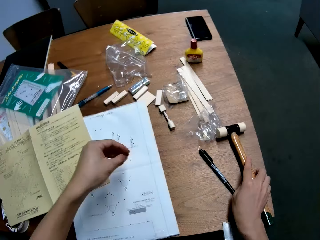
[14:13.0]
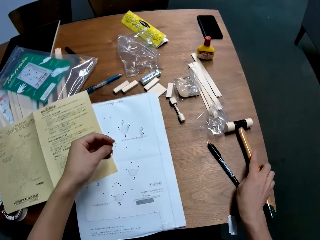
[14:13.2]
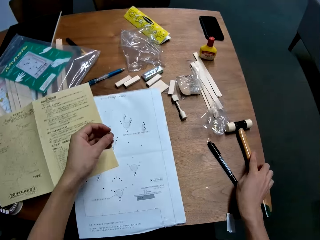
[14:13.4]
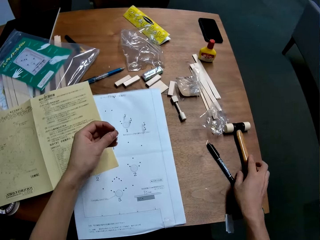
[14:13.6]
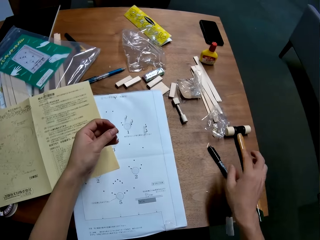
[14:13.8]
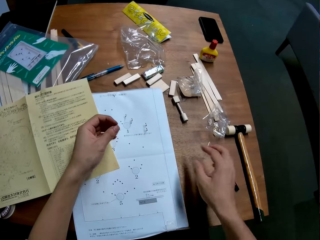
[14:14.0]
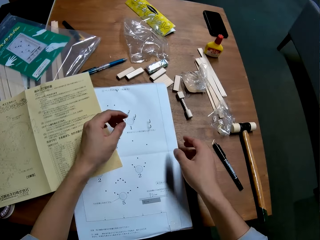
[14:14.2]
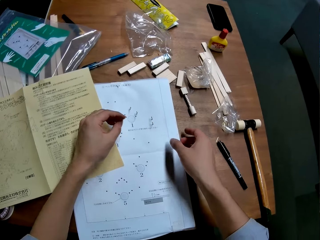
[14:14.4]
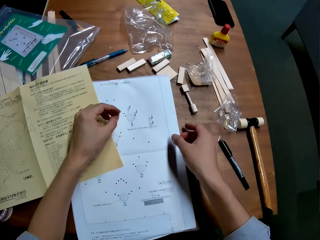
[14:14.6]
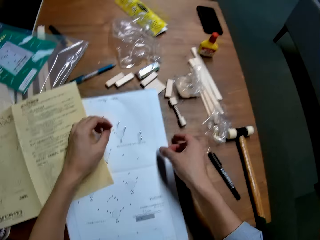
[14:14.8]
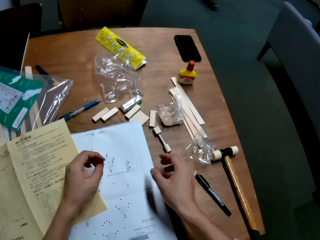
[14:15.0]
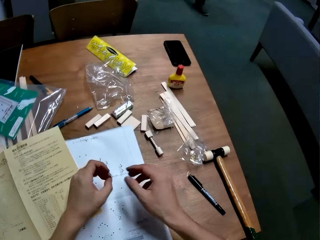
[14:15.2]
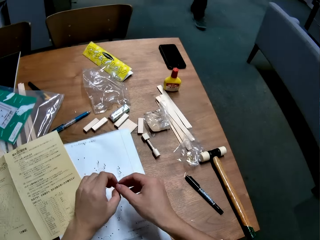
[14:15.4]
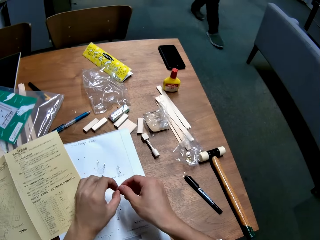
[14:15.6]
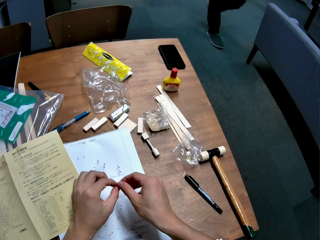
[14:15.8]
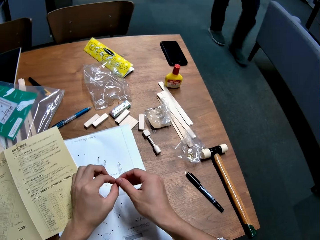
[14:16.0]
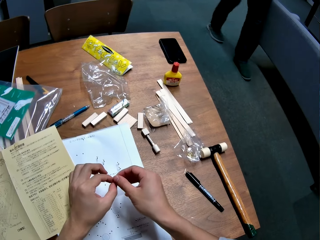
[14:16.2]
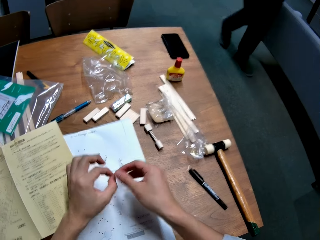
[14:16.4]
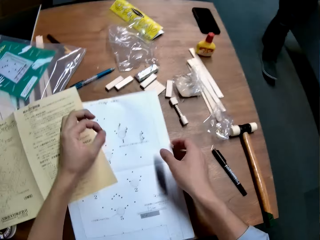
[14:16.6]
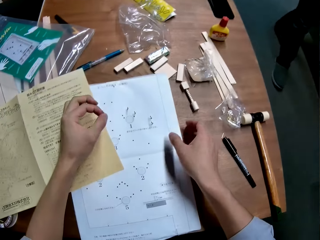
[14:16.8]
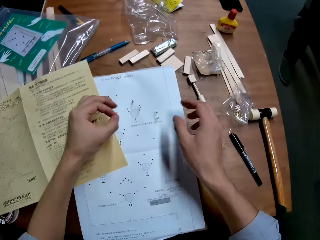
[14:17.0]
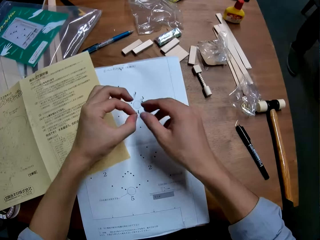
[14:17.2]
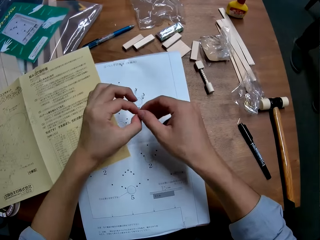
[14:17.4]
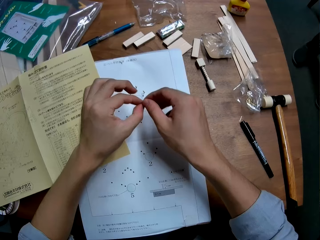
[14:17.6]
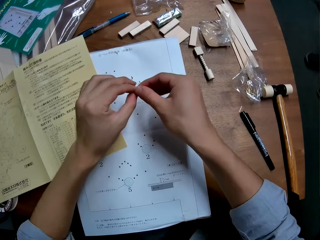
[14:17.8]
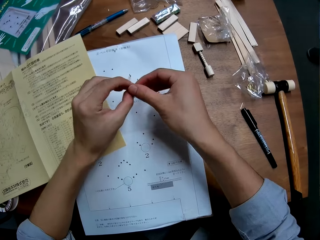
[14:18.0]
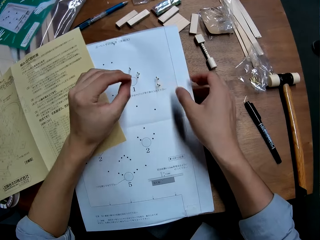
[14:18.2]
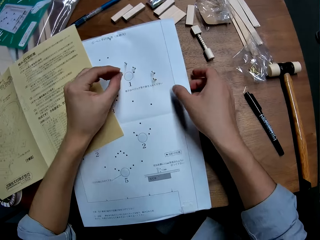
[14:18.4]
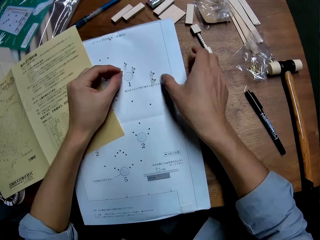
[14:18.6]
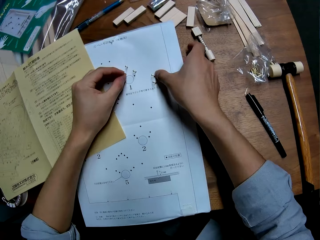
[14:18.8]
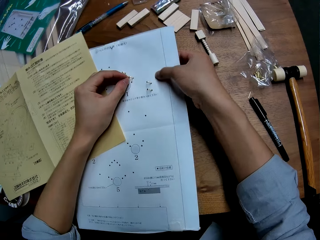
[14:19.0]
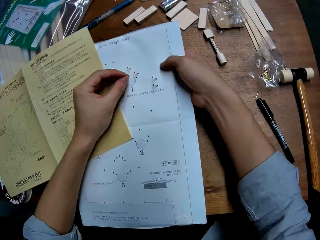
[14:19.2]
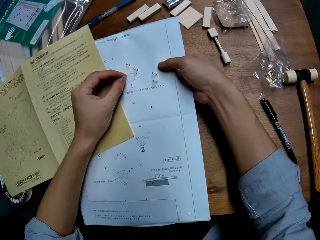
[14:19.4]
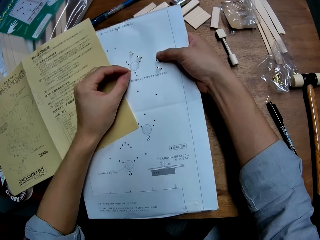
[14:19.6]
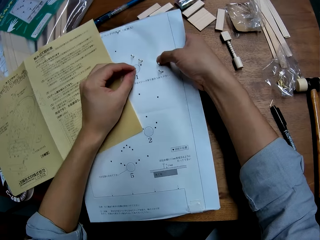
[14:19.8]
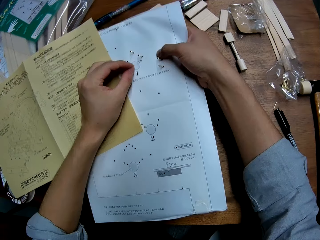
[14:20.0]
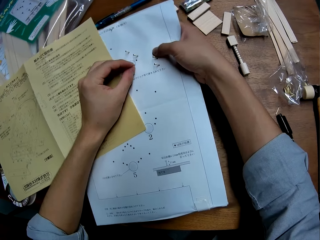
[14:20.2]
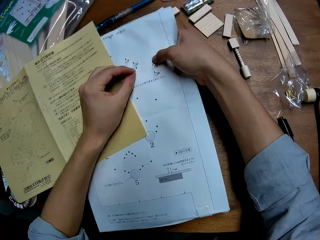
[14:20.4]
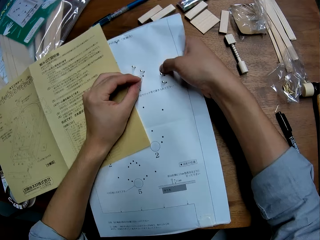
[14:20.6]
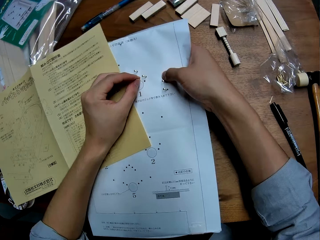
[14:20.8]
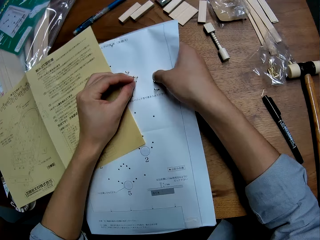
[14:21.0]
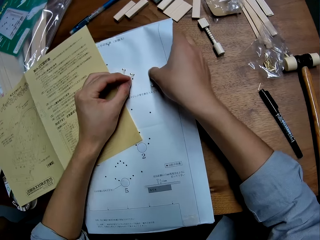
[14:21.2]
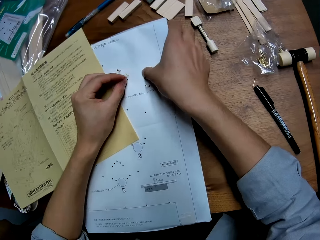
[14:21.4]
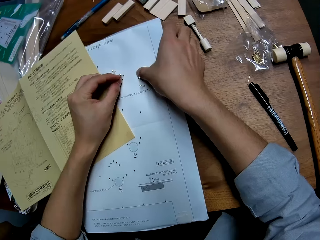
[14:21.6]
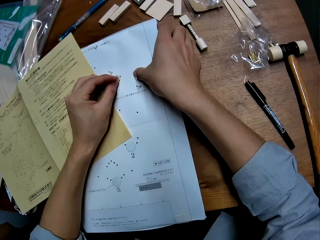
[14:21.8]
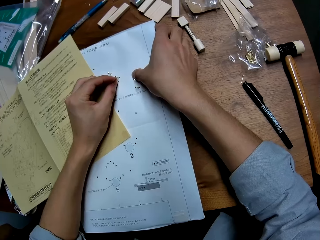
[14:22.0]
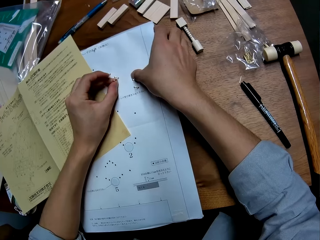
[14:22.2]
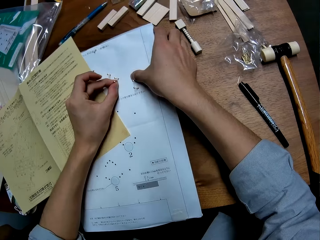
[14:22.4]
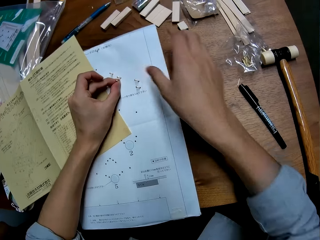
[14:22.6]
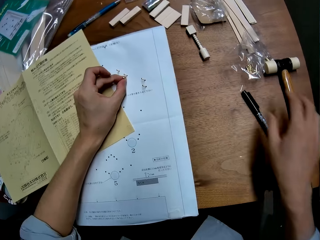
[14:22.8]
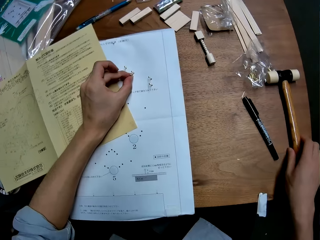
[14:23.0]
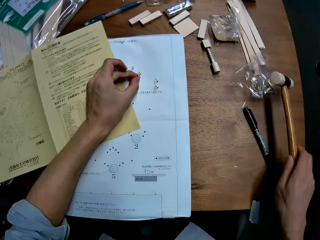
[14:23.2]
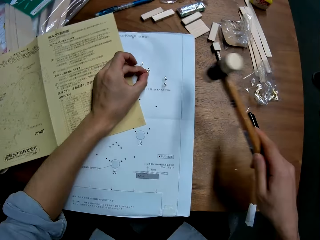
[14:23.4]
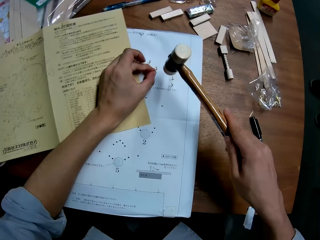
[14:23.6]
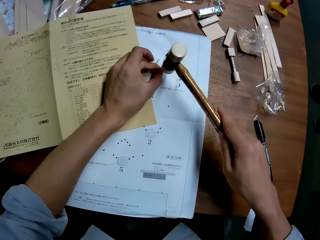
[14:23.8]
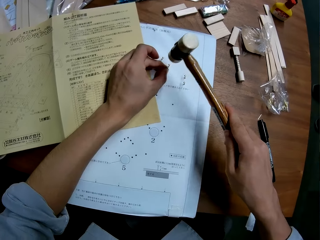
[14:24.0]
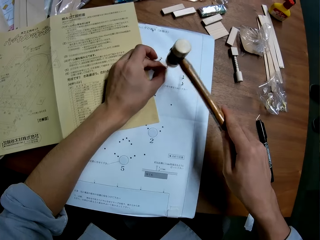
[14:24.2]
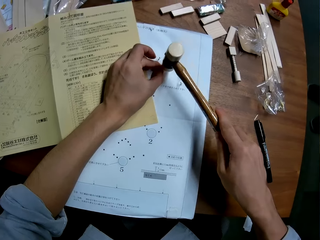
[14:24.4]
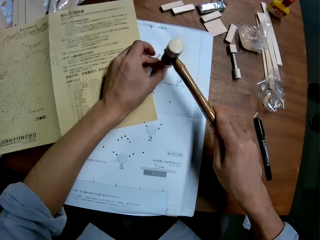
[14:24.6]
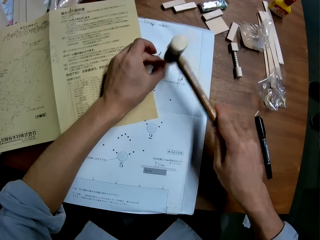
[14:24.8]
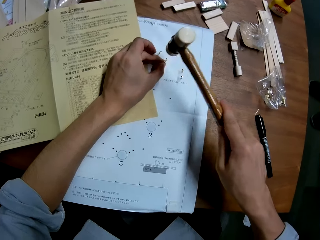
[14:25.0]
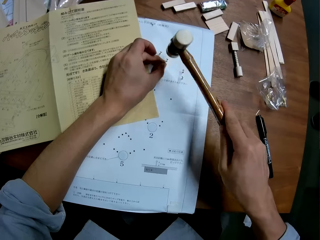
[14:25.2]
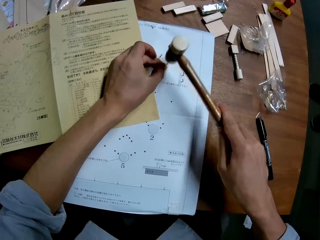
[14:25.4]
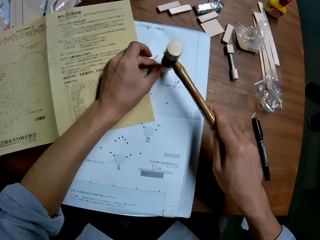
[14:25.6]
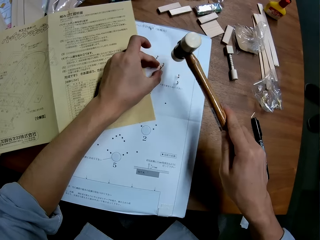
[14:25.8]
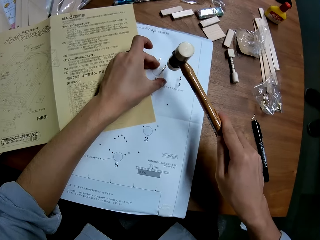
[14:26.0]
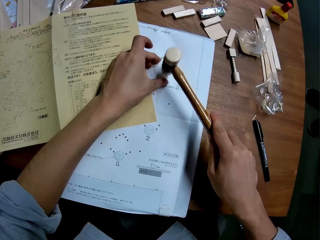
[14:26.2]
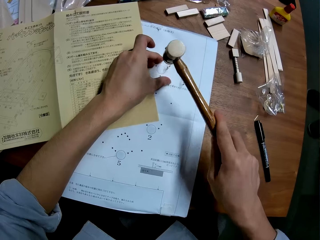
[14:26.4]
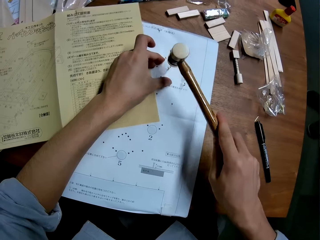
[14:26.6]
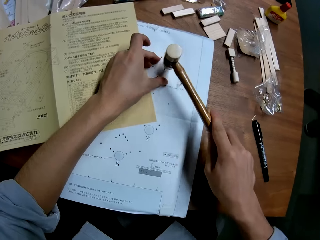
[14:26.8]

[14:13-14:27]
The camera wearer drops the hammer on the table. He converses with a man. He touches the right side of the paper. The man walks to the right of the camera wearer. The camera wearer adjusts the nail with his hands. He adjusts the nail with his hands again. The man stands on the right of the camera wearer. The camera wearer sets the nail on the right side of the paper. He lifts the paper from the table. He puts the paper on the table. He puts the nail on the paper. He takes the hammer from the table. He hits the nail with the hammer.

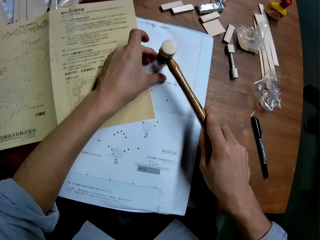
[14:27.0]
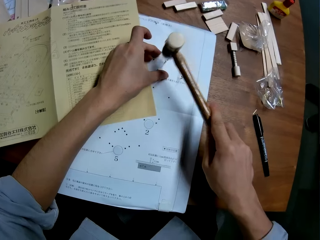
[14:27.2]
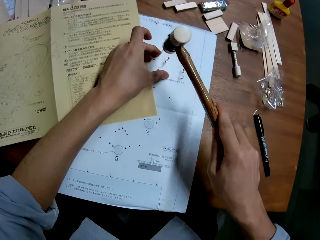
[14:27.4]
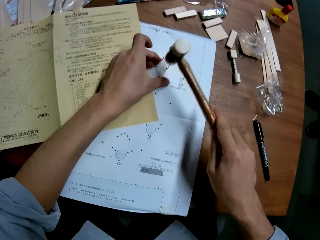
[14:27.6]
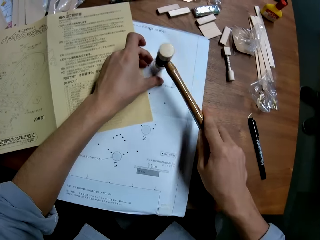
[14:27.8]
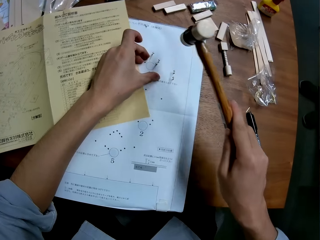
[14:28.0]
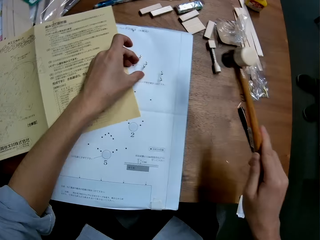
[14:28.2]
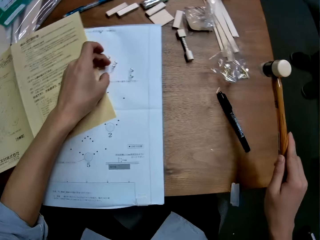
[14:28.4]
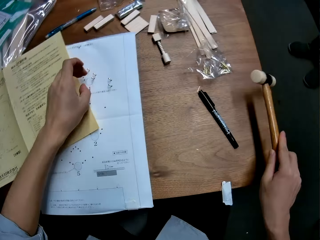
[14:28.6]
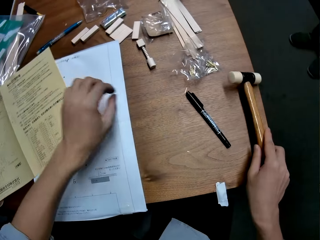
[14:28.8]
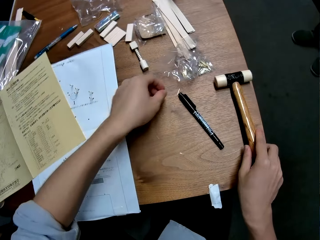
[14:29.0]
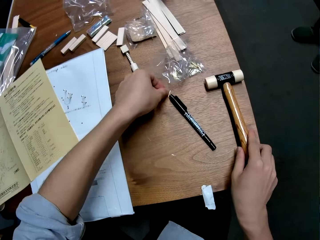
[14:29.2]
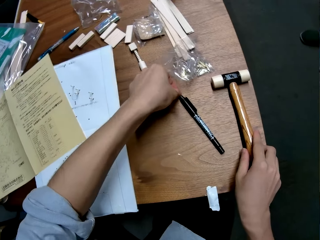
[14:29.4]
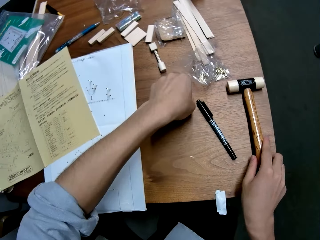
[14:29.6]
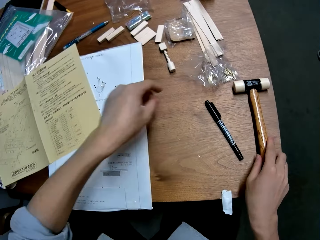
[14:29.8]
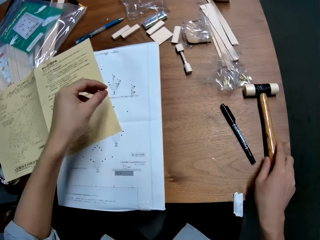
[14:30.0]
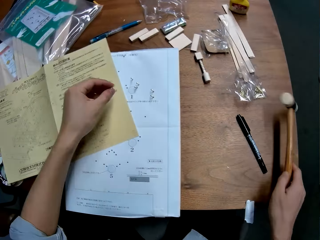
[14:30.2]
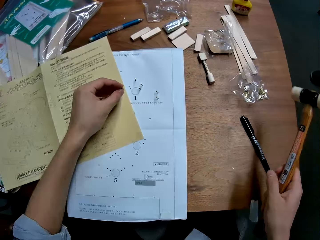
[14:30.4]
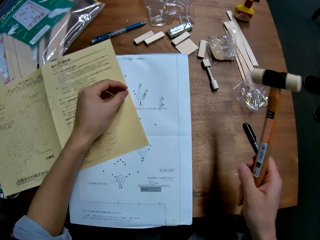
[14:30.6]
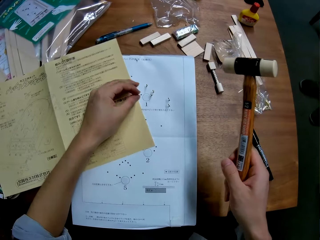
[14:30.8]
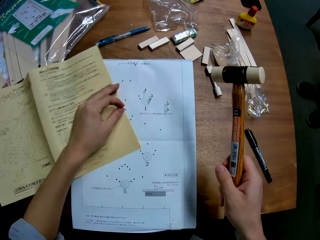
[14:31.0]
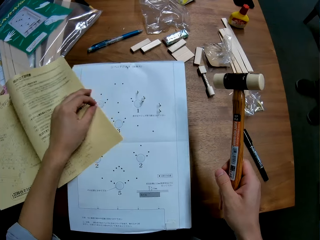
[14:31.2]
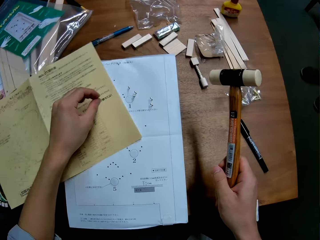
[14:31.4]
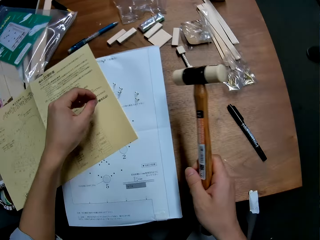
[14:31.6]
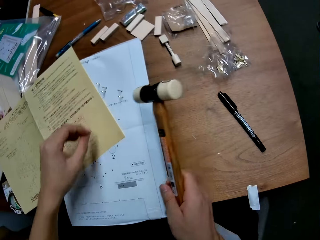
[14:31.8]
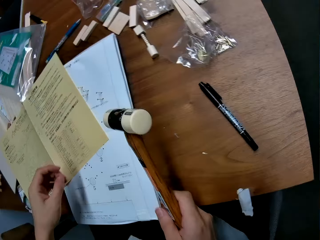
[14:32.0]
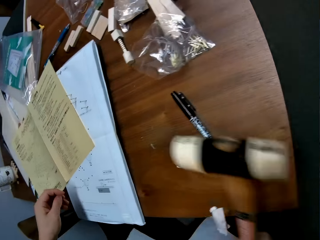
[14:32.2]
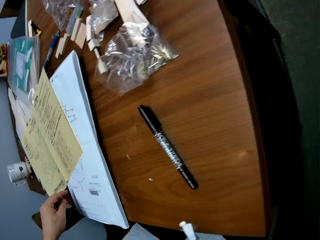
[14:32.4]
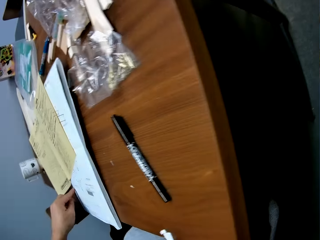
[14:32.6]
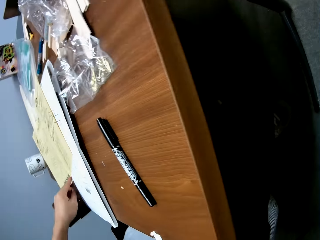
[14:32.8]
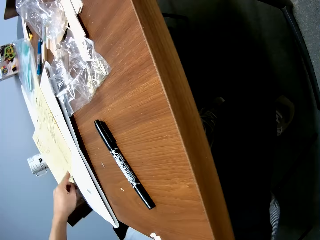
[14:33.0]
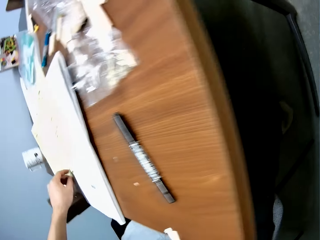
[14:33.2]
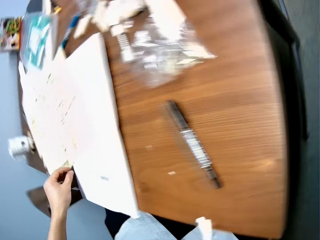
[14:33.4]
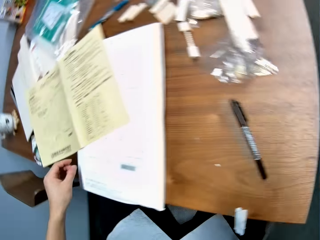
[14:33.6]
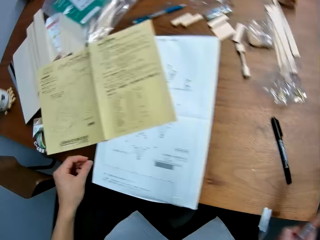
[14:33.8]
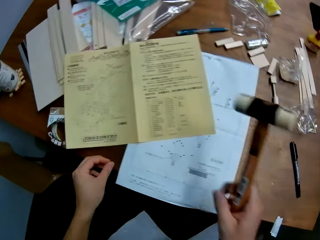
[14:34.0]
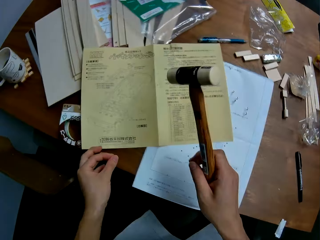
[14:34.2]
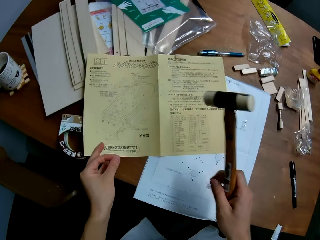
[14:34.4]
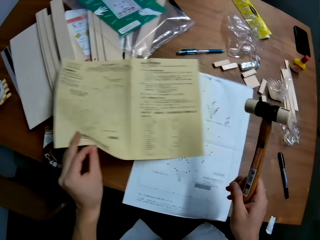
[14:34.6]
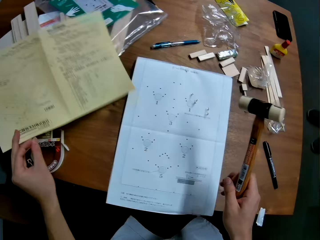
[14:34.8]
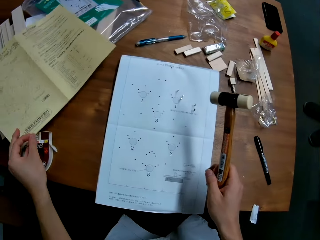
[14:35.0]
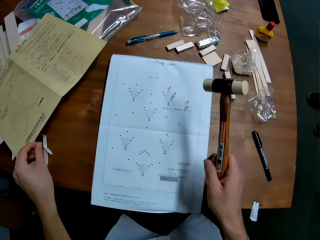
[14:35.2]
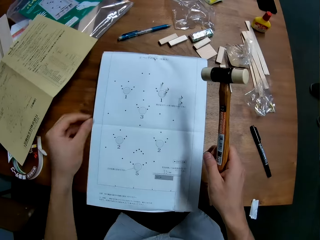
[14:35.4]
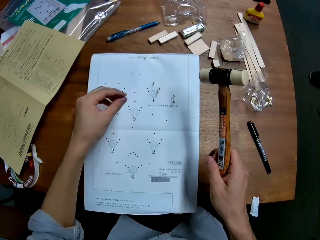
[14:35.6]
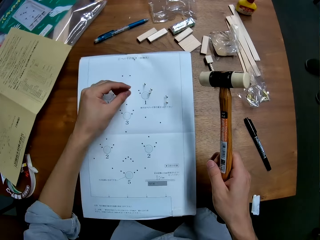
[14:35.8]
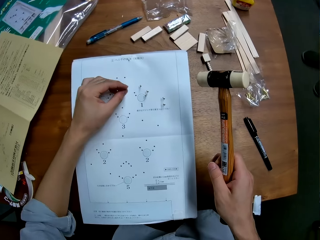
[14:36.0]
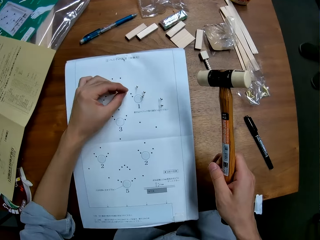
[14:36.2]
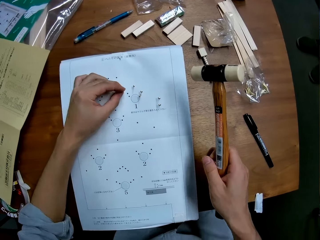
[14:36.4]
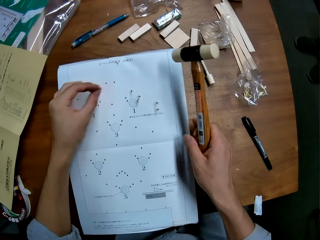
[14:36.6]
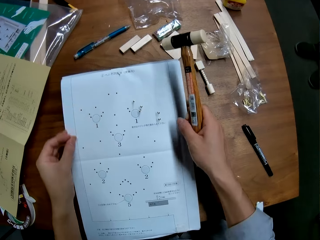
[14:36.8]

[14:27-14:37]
The camera wearer places the hammer on the table. They take another nail from the table. They stretch the nail towards the paper. They adjust a mechanical kit paper to the left side of the table. They pick a hammer from the table. They check under the table. They touch the mechanical kit paper. They adjust the mechanical kit paper to the left side of the table. They set the nail on the right side of the technical paper.
